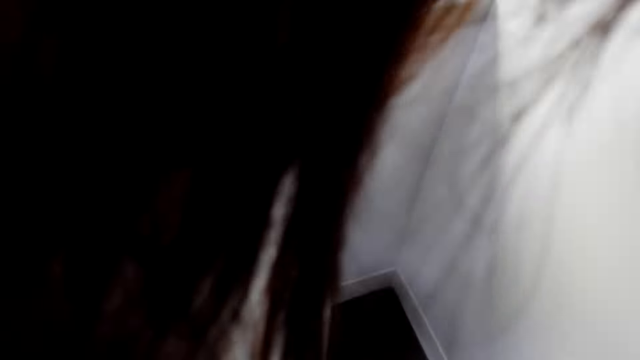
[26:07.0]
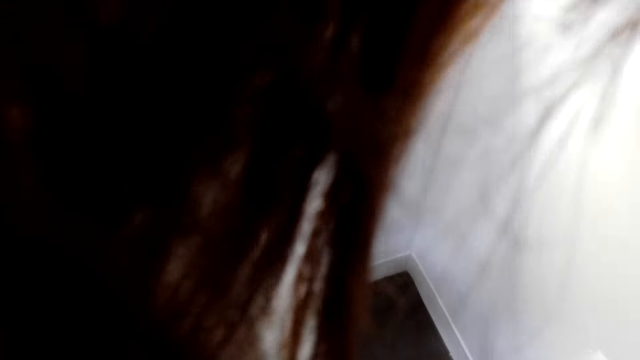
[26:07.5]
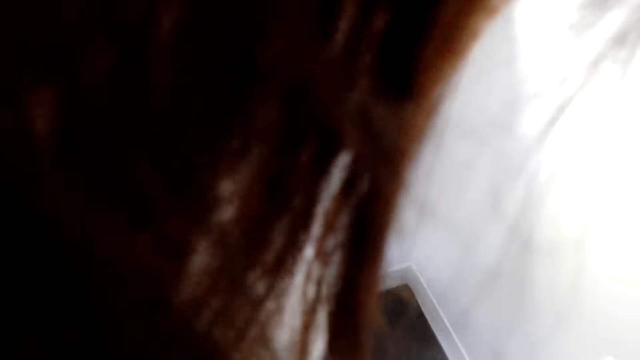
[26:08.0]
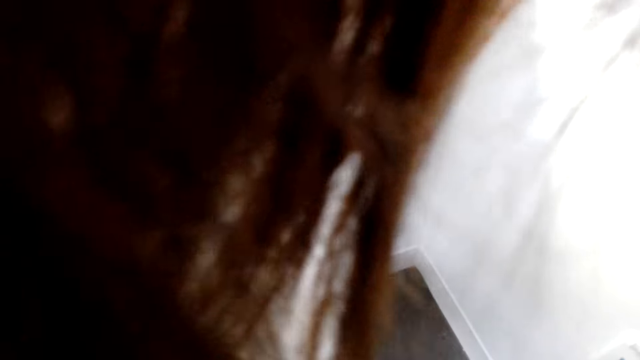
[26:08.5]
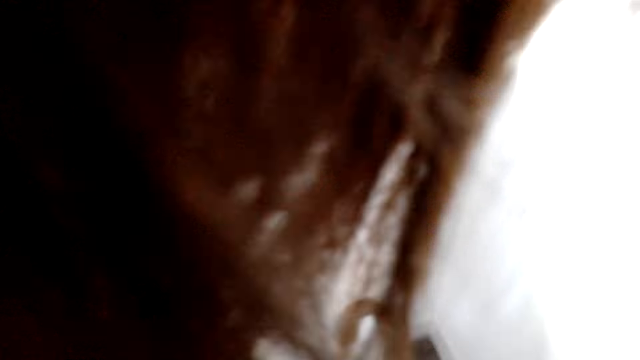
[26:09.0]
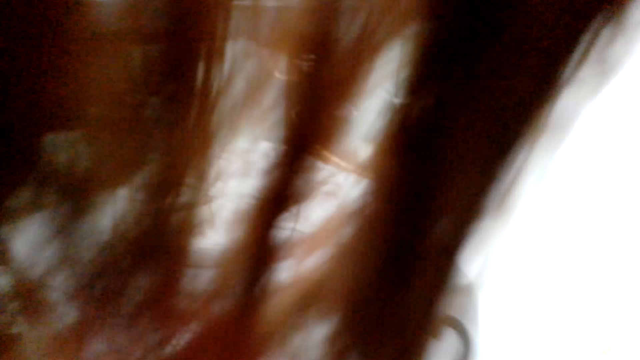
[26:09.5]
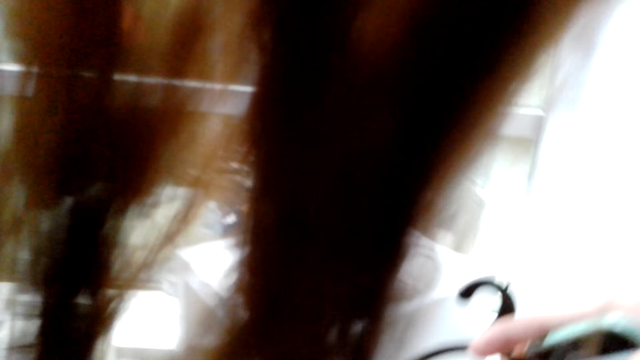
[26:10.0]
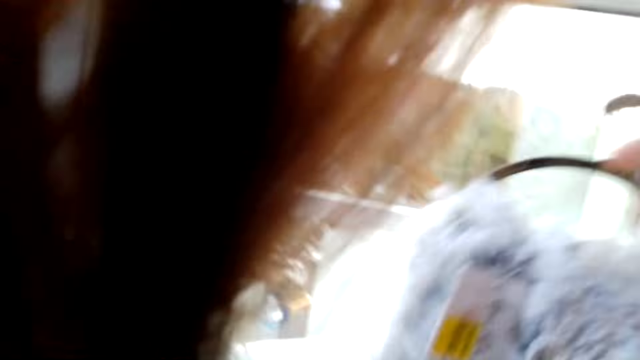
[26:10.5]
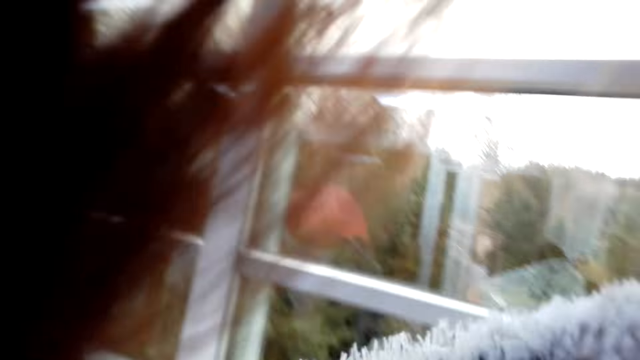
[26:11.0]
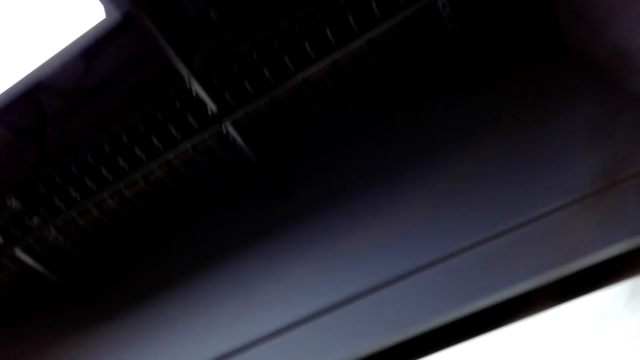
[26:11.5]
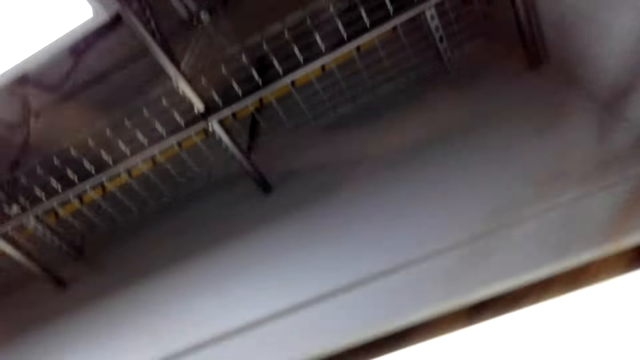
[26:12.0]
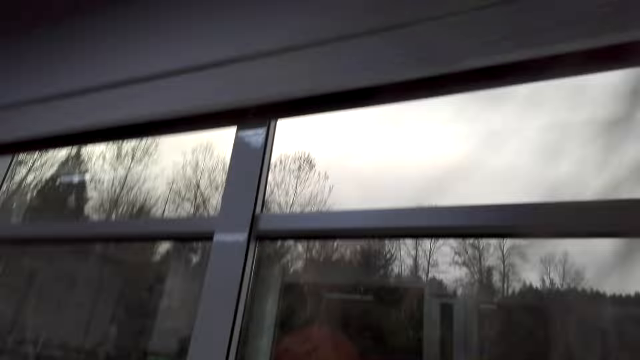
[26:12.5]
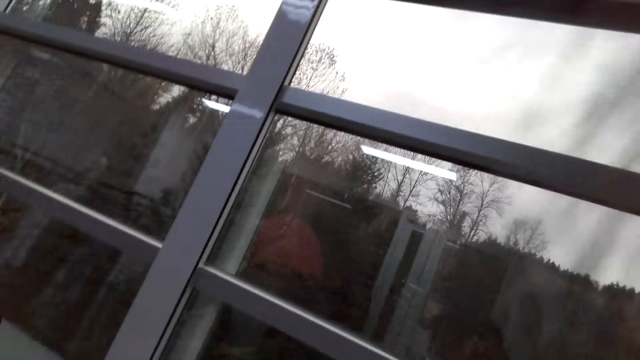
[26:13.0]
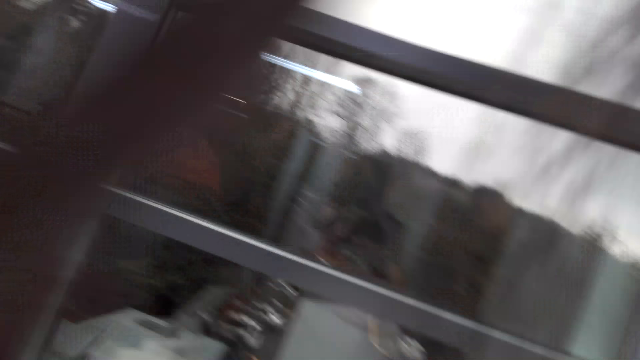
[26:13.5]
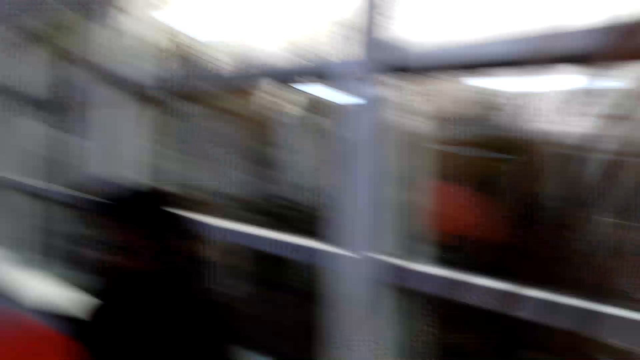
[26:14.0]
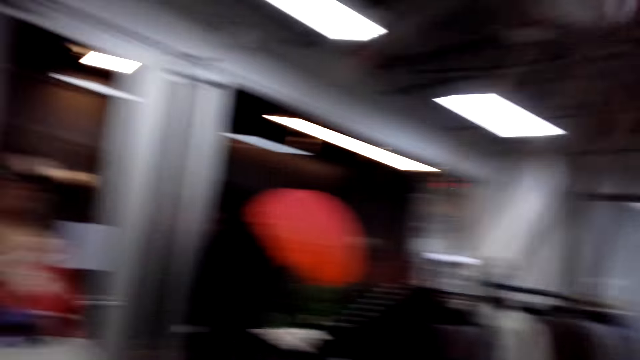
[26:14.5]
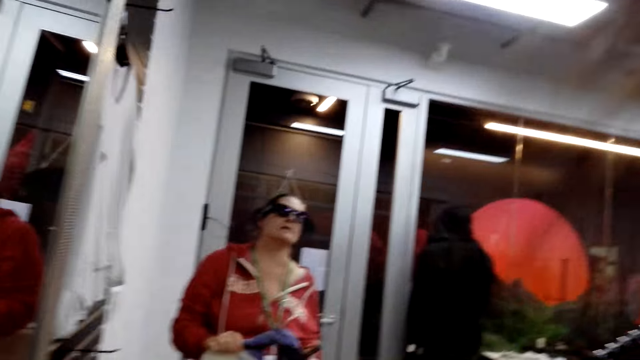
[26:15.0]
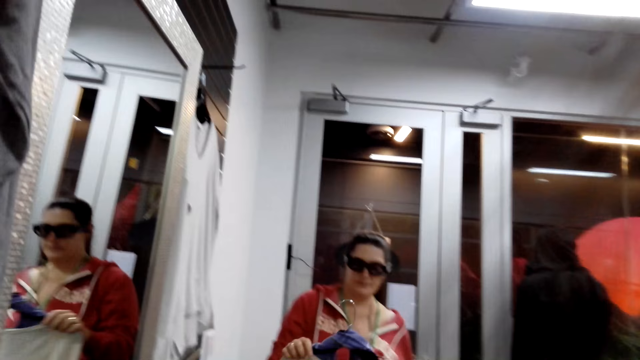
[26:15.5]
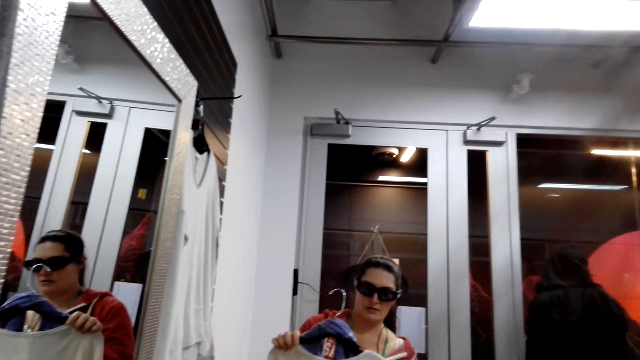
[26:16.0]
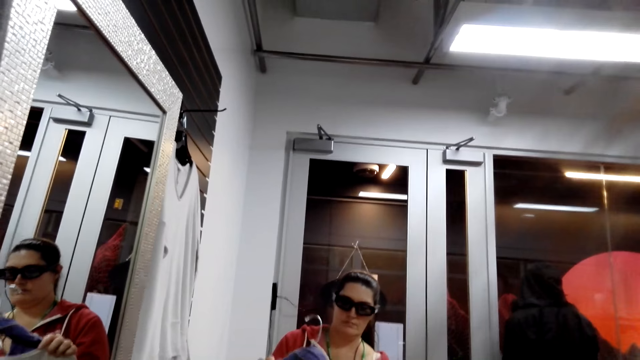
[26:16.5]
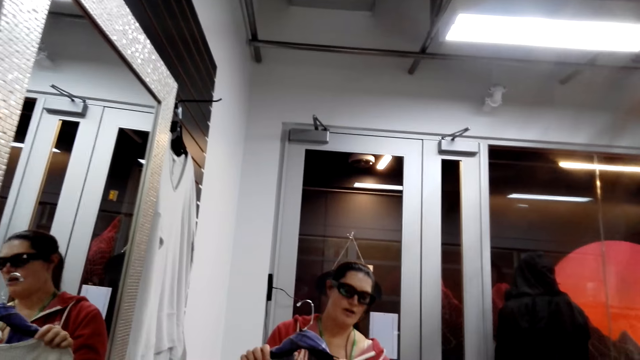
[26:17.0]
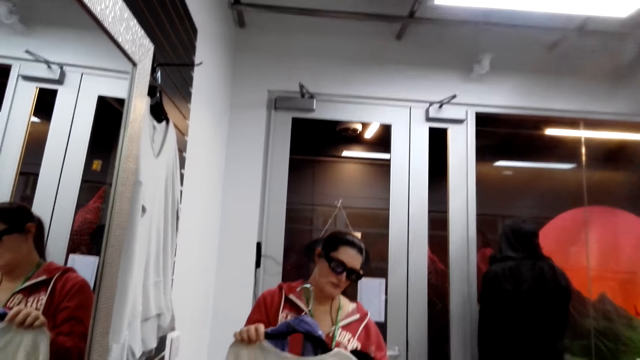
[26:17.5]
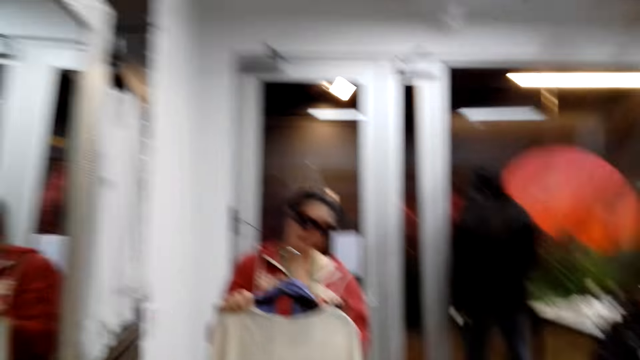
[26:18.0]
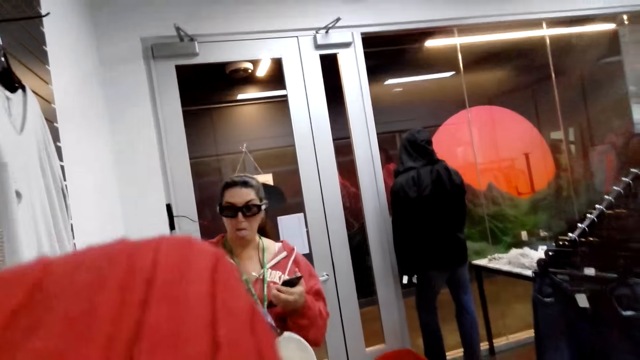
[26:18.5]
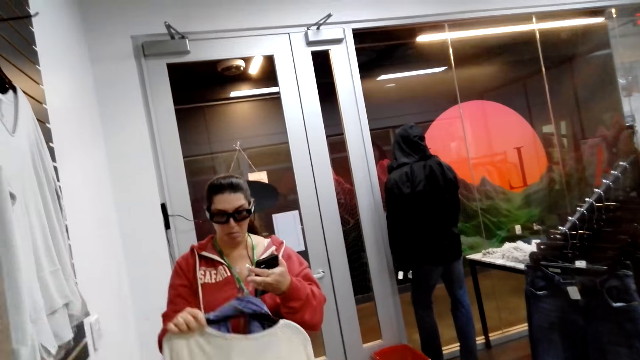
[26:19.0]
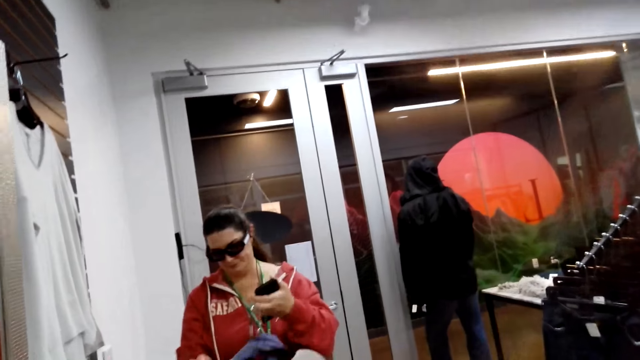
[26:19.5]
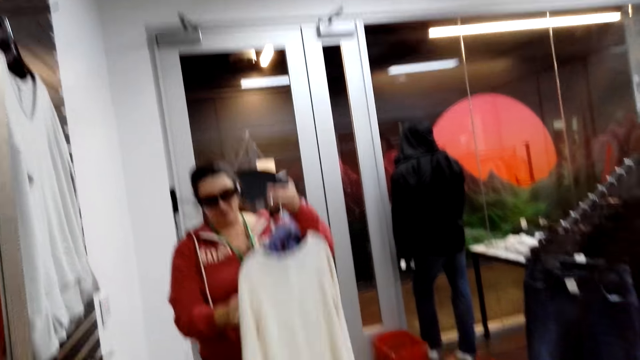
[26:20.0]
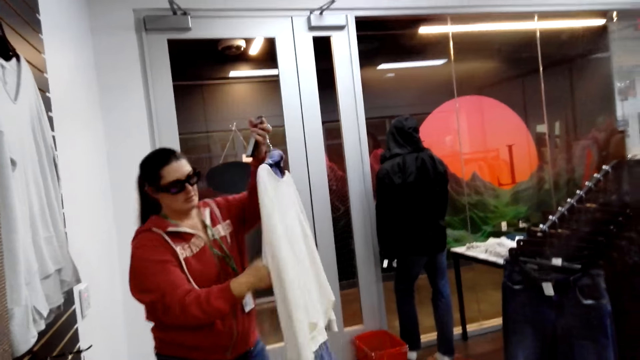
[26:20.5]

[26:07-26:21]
The camera wearer stares at the wall. They look around the room. They stare at a man.

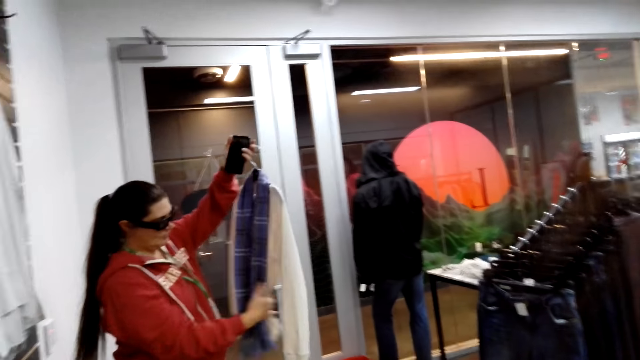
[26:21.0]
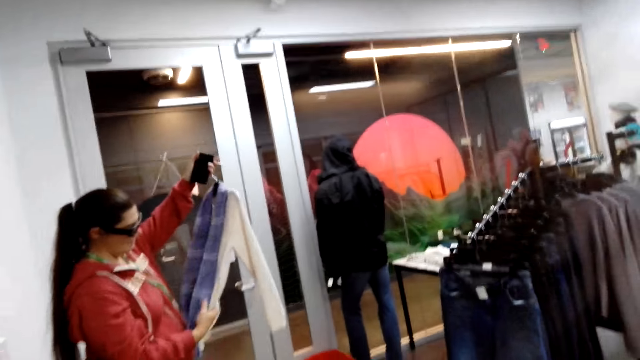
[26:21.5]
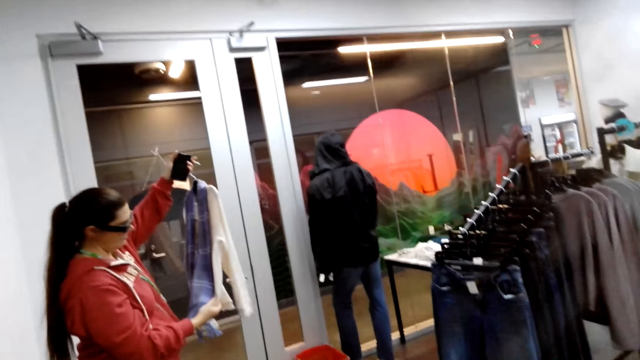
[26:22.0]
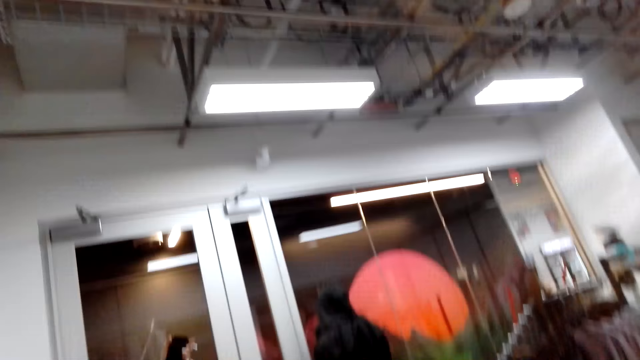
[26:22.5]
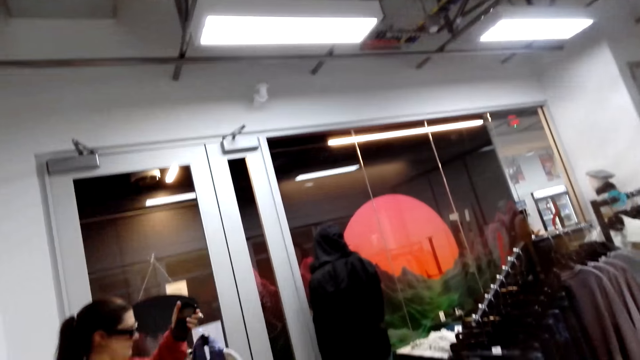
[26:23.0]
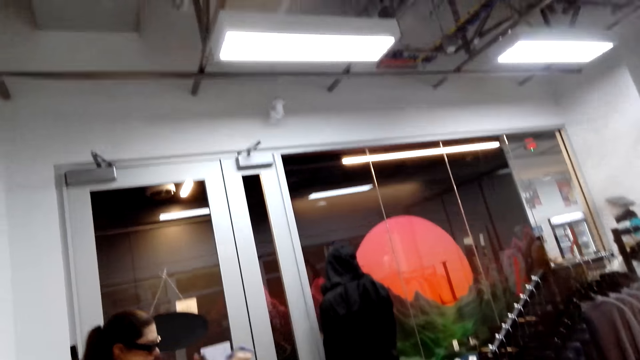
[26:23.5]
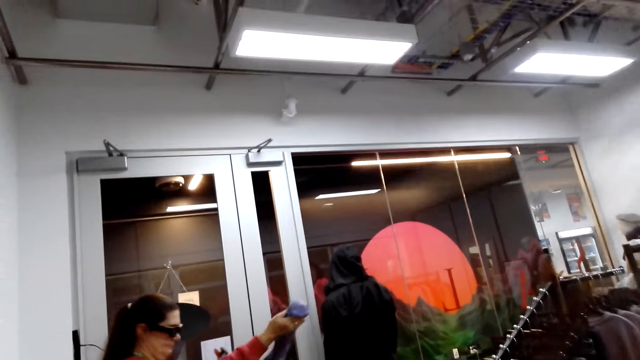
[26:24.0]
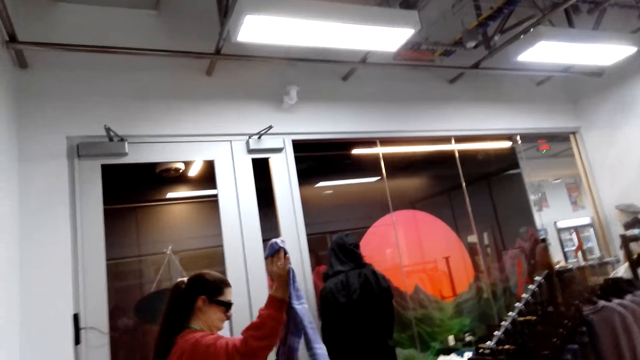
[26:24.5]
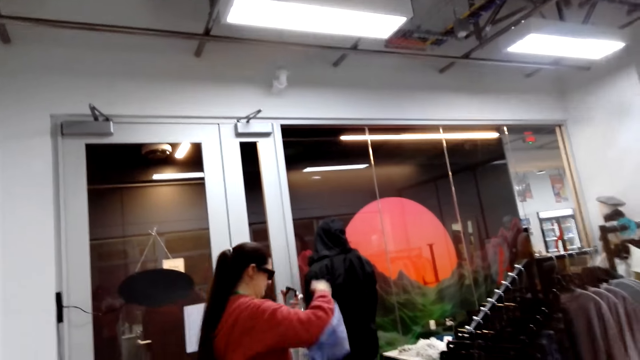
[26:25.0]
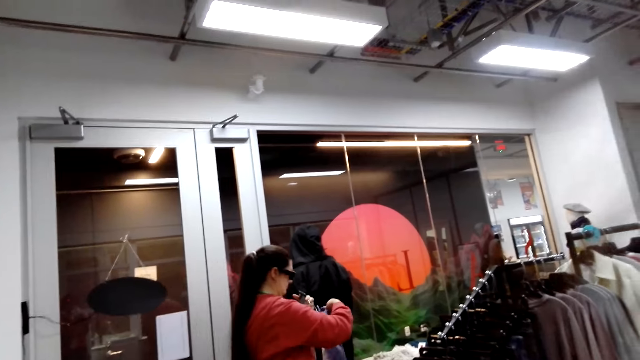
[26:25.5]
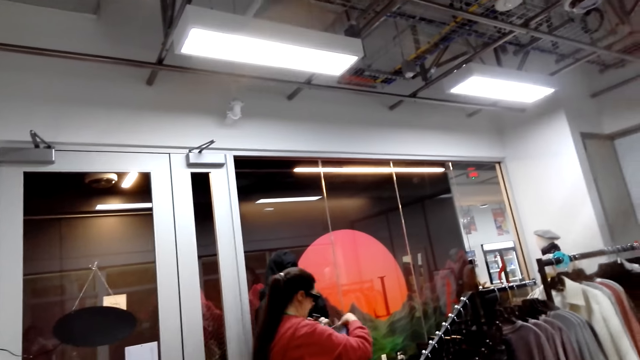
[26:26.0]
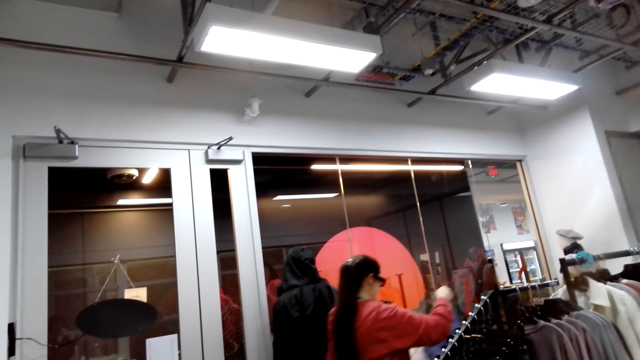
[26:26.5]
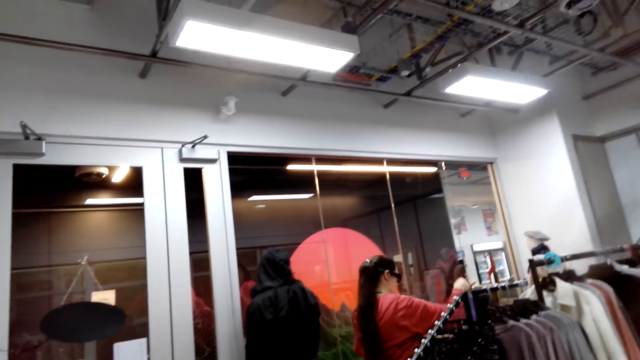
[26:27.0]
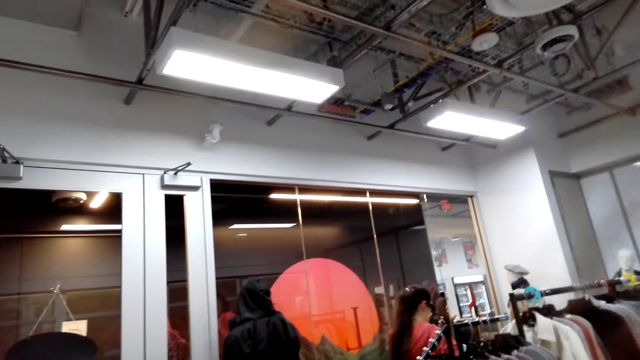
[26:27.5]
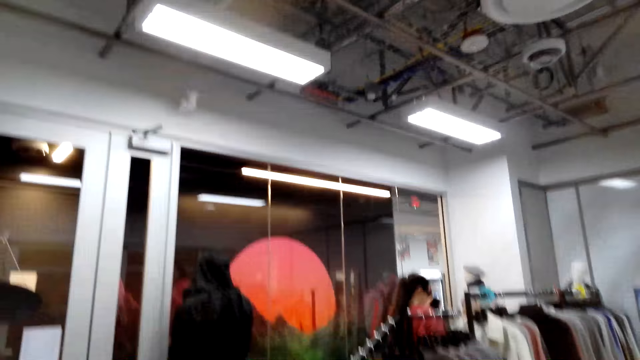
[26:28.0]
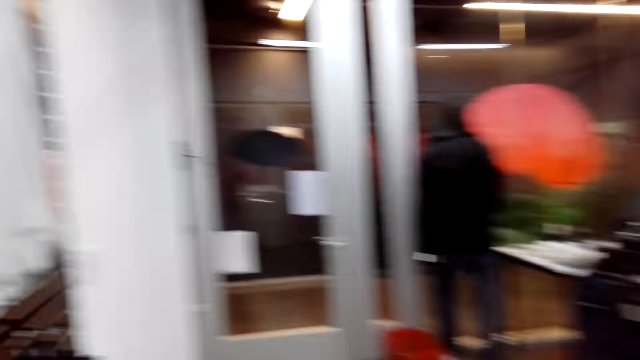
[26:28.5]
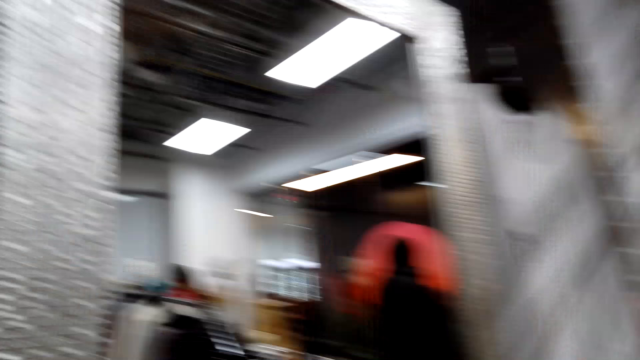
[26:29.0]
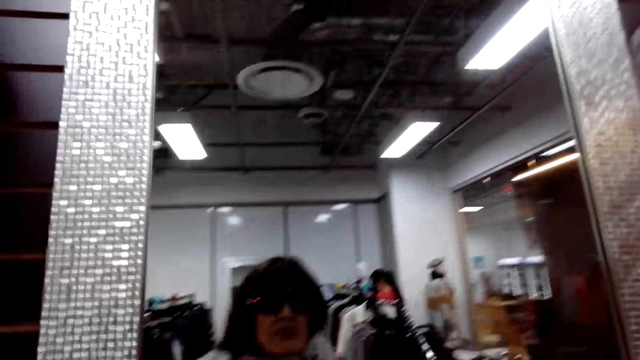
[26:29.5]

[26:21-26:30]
A man examines the top. A woman with another woman discusses something with another man. The first man walks around the room. The first woman returns the blouse to the hanger.
